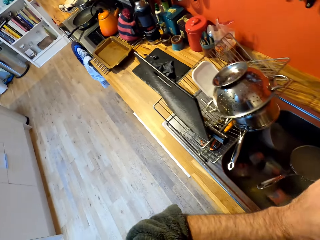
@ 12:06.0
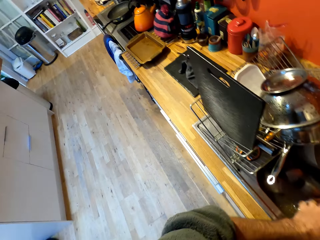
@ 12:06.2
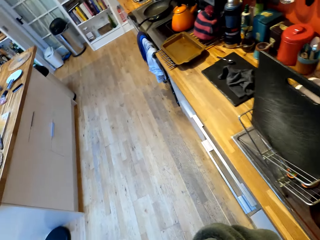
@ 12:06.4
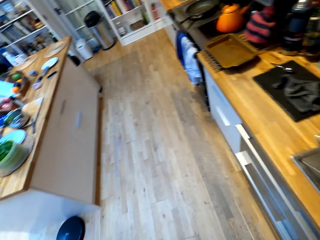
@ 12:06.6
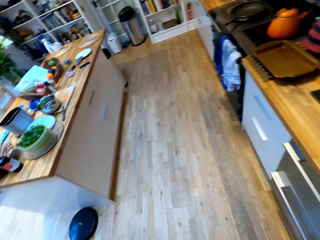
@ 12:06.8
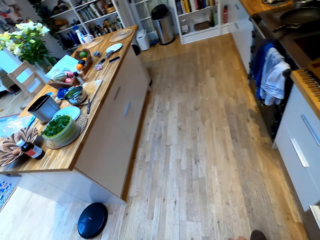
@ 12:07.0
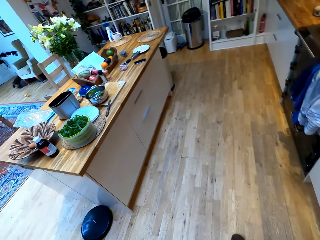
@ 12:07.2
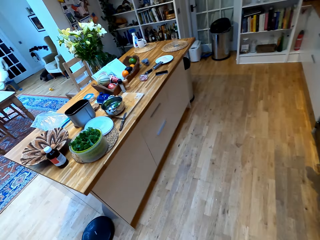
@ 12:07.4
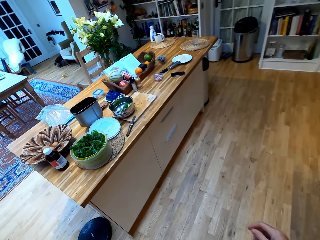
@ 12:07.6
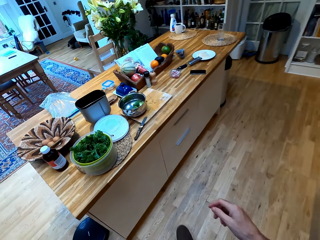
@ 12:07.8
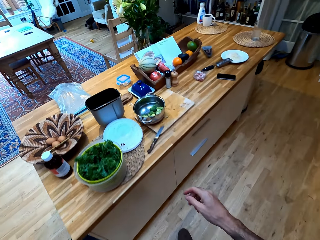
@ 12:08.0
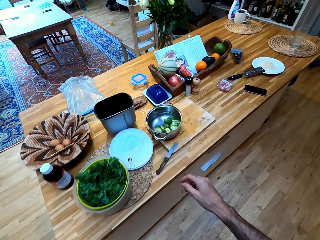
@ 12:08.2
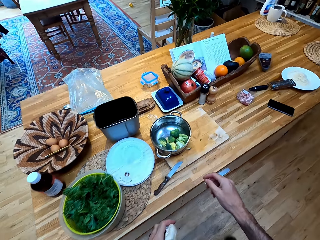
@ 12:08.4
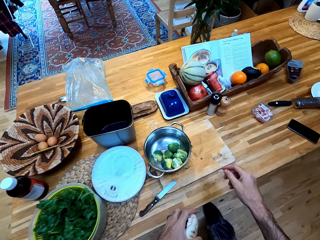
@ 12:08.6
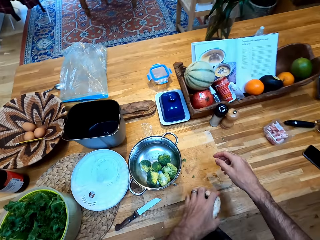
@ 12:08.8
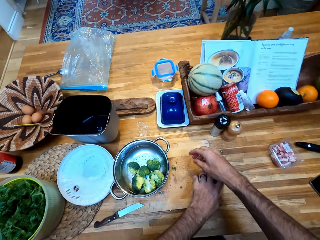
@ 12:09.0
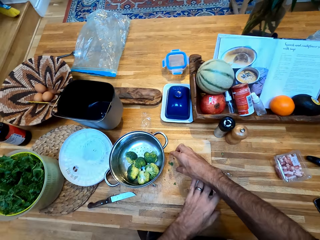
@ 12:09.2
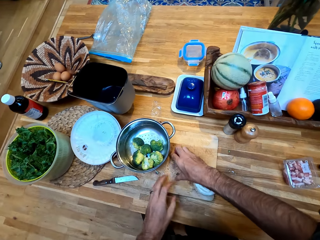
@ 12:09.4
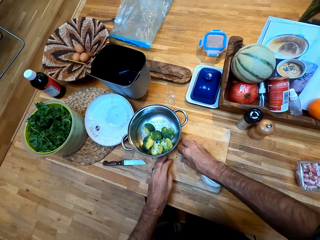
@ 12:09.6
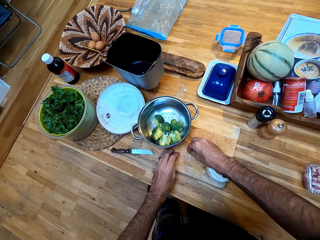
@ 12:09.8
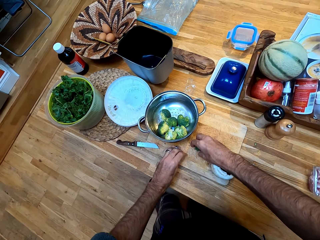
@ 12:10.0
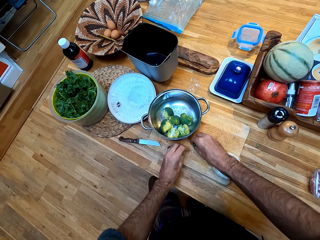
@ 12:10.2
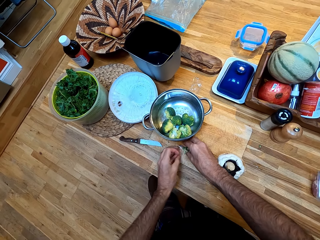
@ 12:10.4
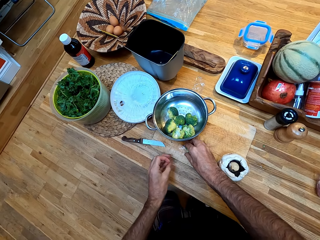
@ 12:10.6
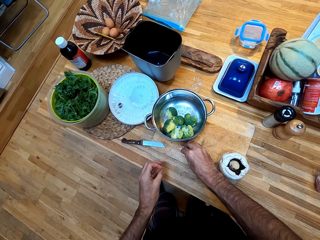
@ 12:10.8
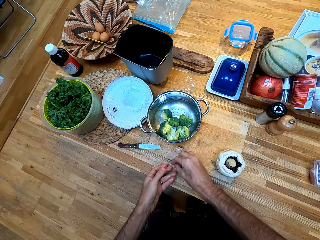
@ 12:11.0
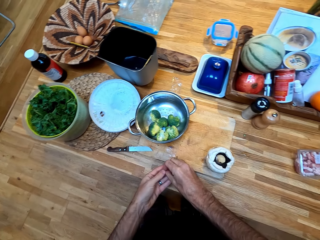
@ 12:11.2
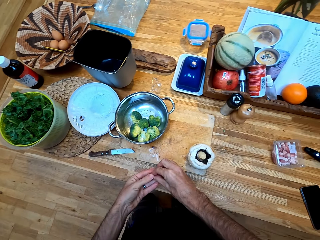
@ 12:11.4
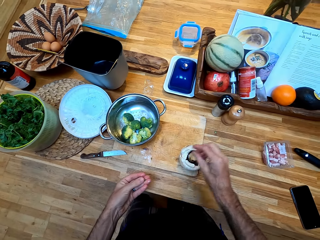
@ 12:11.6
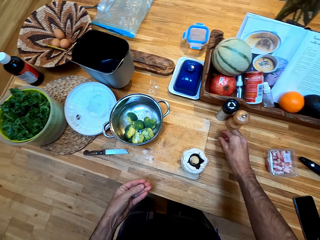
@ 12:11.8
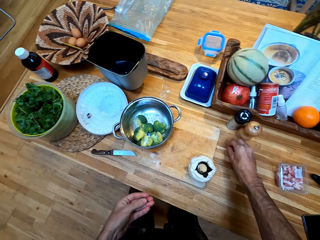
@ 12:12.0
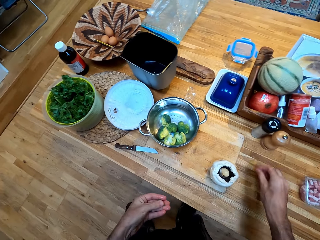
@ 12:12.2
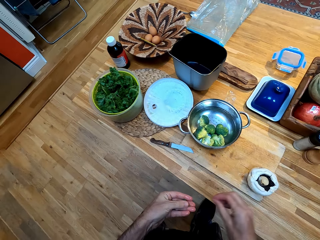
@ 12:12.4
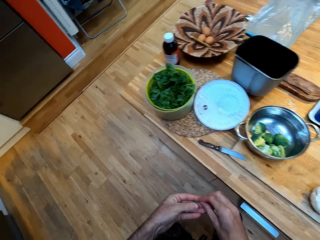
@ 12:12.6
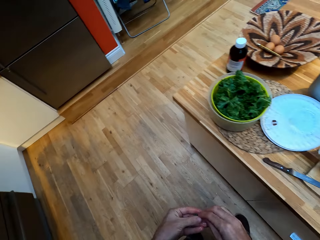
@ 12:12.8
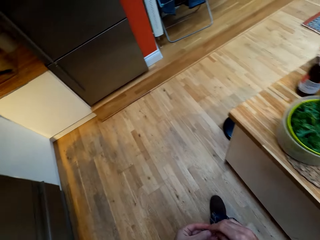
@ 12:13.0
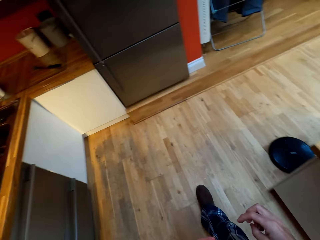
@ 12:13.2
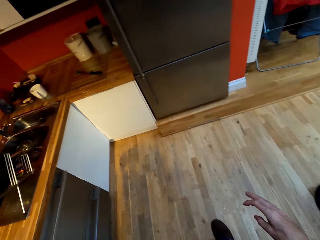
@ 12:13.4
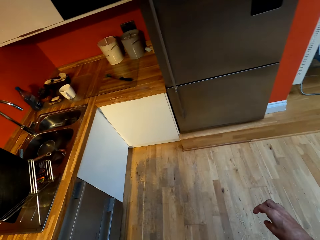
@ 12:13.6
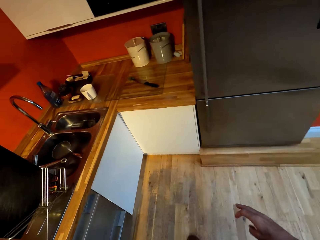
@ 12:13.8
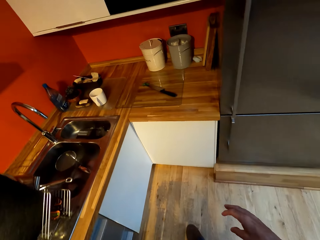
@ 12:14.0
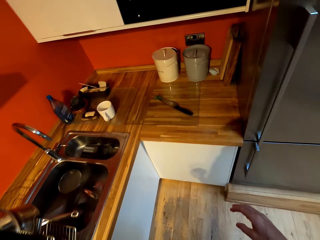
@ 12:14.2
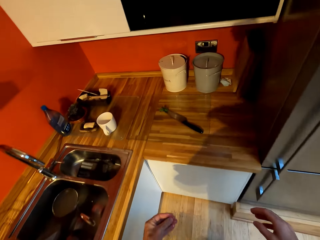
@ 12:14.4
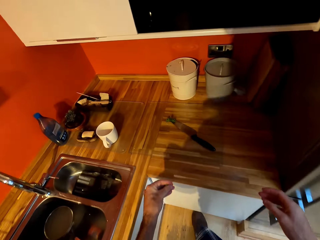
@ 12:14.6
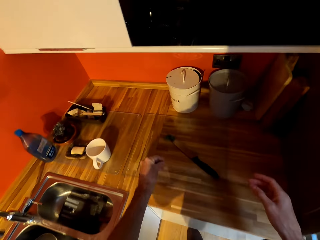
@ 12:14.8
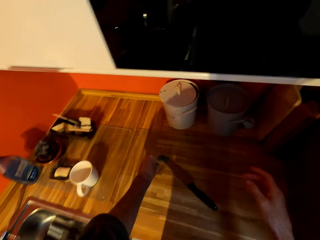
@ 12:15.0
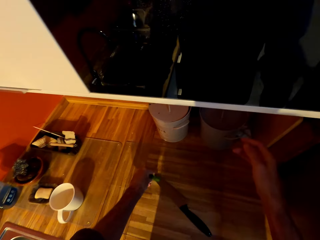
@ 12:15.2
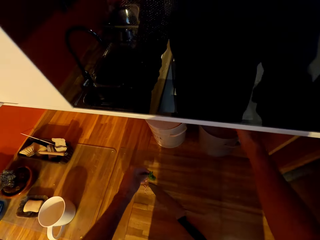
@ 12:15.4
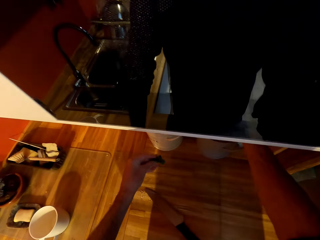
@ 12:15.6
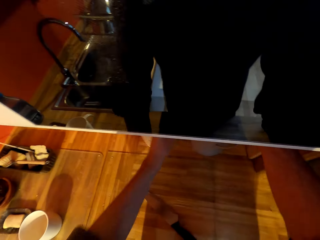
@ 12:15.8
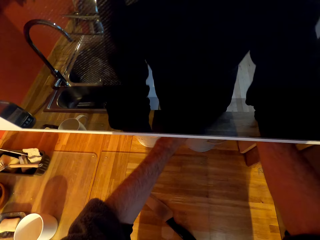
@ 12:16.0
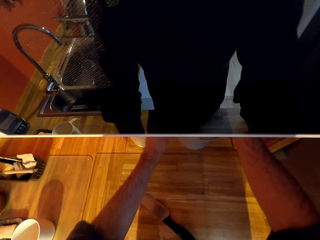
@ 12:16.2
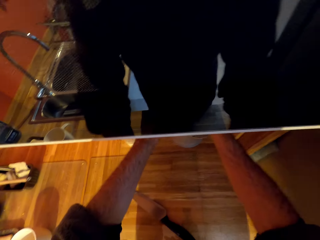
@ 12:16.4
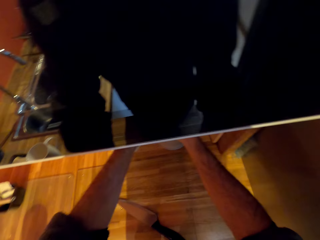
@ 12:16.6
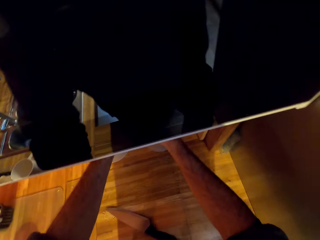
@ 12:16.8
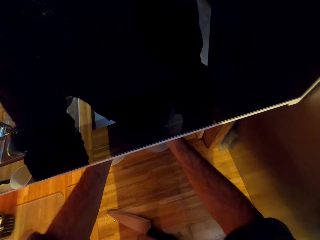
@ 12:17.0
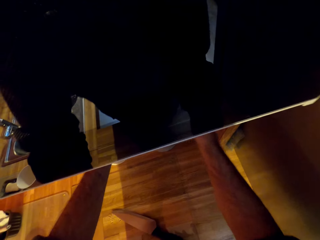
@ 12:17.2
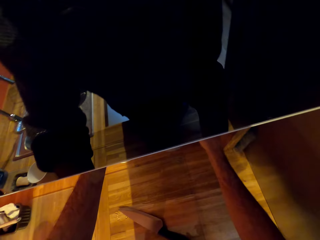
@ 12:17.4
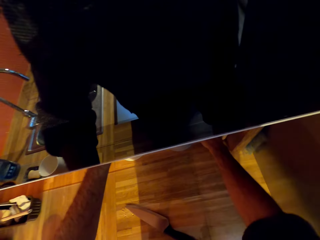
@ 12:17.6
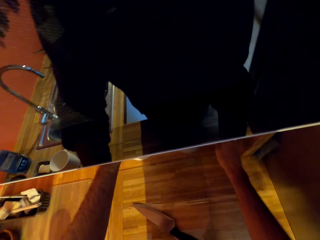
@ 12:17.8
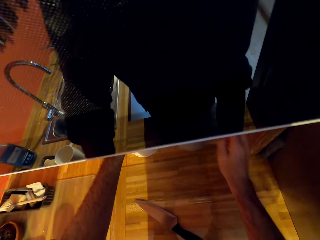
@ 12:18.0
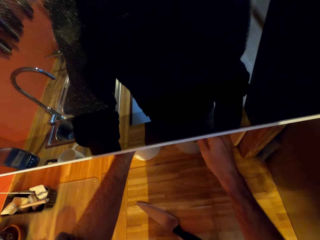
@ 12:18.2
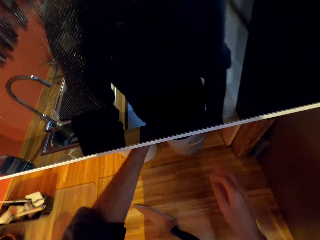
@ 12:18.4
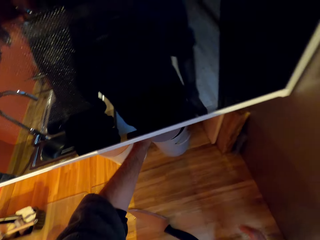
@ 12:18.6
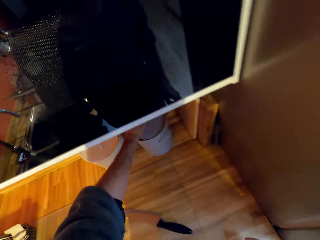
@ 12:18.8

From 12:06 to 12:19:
The camera wearer walks around a kitchen. They put down a mushroom on a chopping board. They pick up pieces of broccoli. They walk around the kitchen. They put the pieces of broccoli in a trash bin.

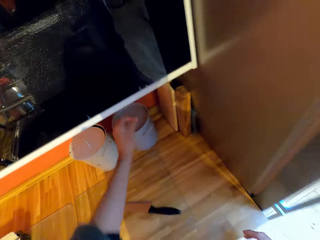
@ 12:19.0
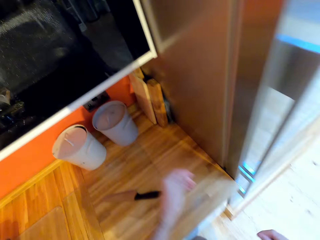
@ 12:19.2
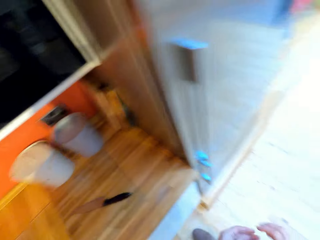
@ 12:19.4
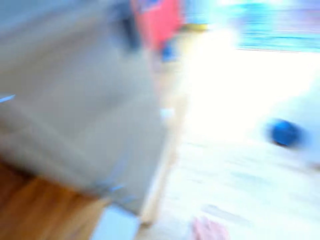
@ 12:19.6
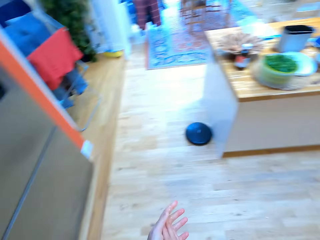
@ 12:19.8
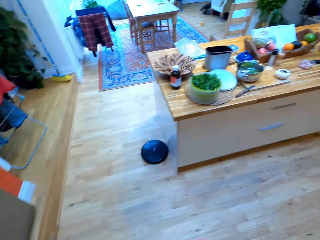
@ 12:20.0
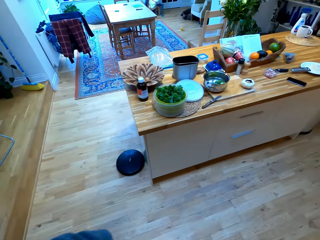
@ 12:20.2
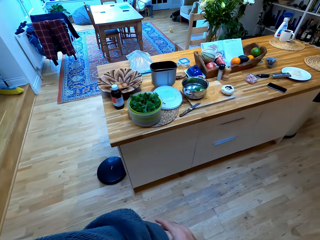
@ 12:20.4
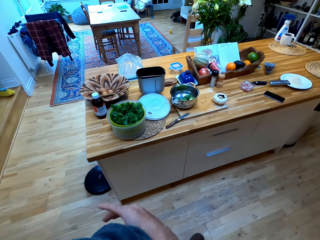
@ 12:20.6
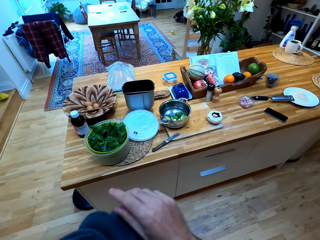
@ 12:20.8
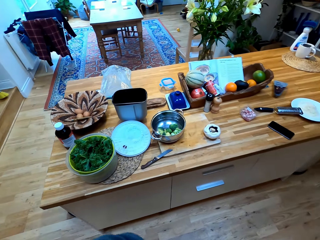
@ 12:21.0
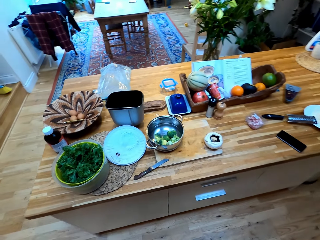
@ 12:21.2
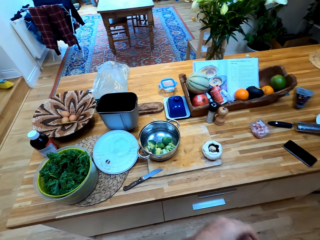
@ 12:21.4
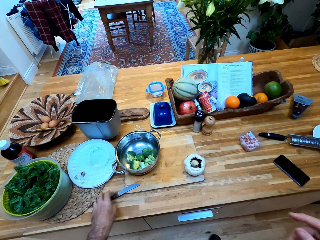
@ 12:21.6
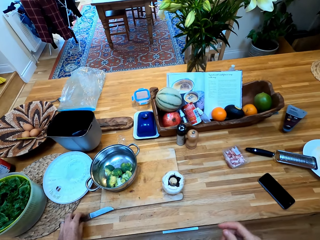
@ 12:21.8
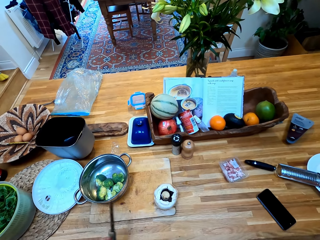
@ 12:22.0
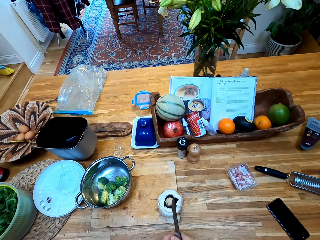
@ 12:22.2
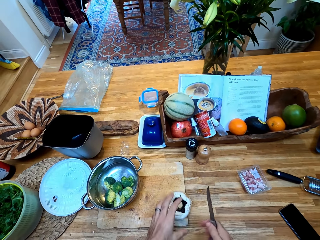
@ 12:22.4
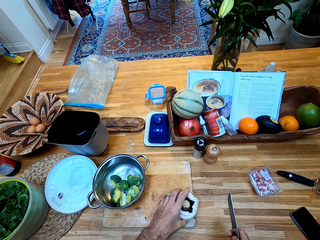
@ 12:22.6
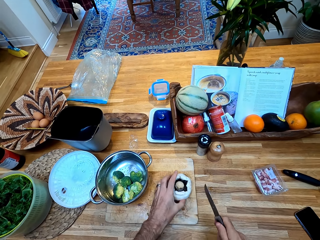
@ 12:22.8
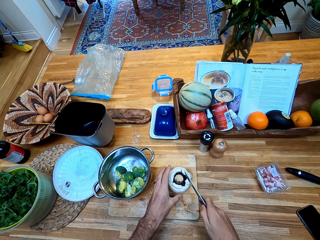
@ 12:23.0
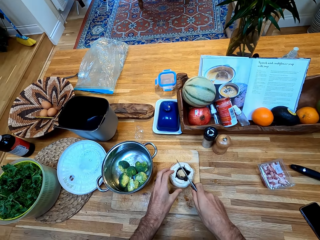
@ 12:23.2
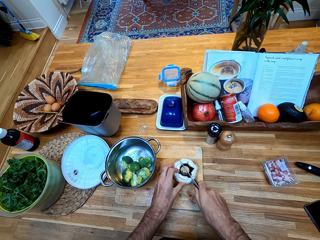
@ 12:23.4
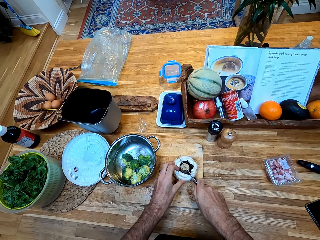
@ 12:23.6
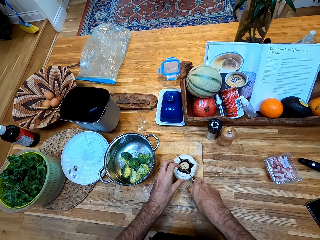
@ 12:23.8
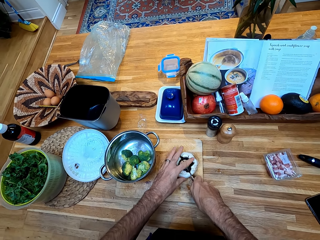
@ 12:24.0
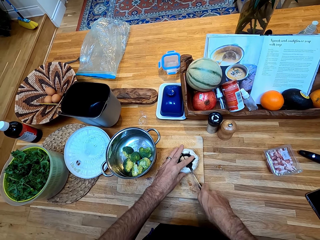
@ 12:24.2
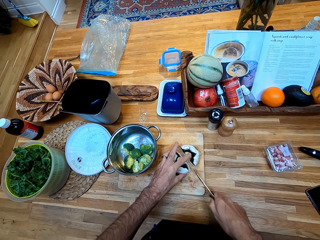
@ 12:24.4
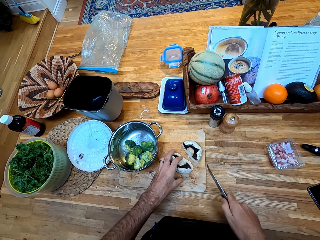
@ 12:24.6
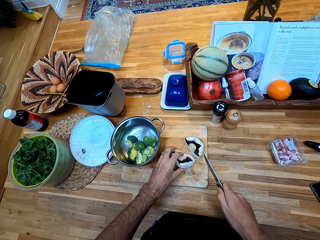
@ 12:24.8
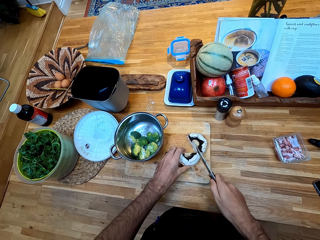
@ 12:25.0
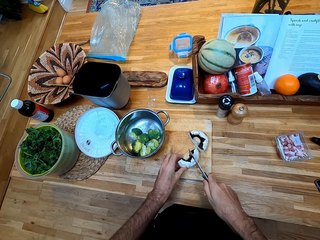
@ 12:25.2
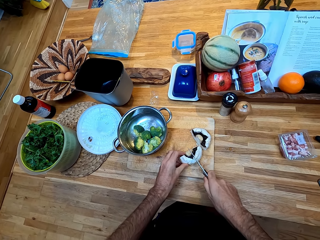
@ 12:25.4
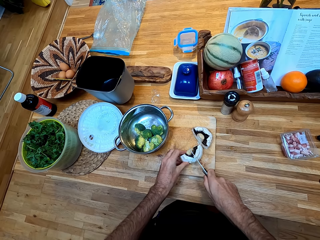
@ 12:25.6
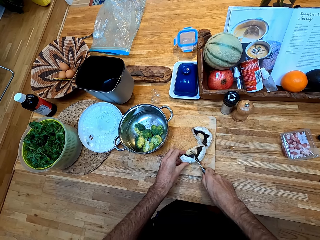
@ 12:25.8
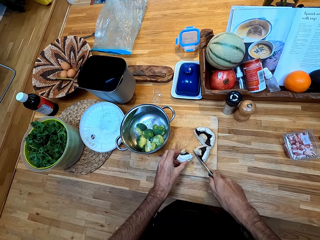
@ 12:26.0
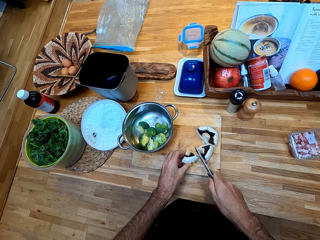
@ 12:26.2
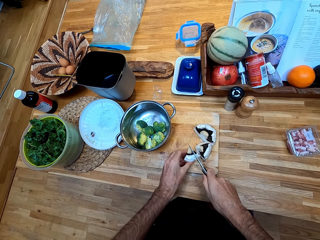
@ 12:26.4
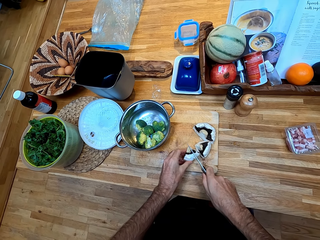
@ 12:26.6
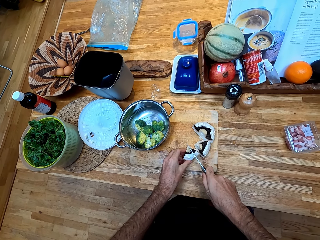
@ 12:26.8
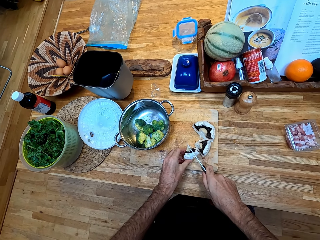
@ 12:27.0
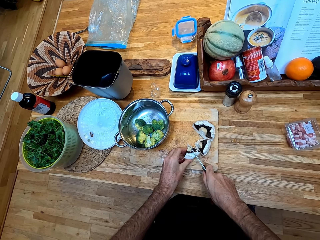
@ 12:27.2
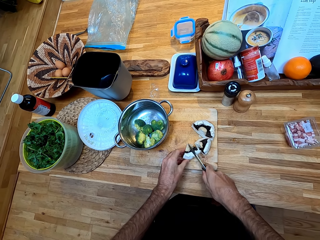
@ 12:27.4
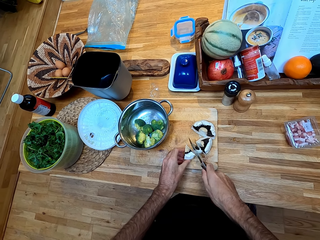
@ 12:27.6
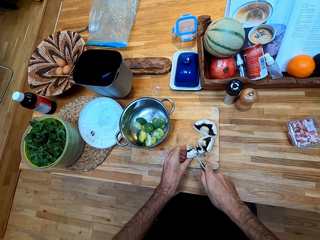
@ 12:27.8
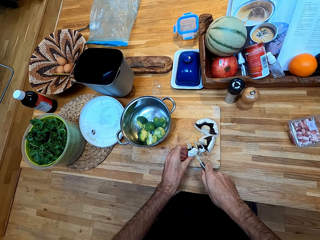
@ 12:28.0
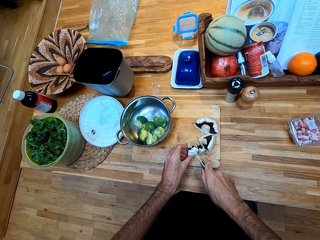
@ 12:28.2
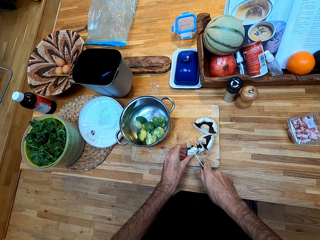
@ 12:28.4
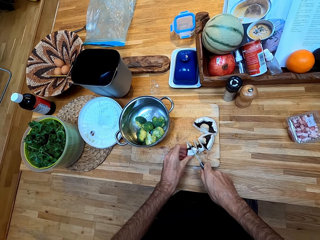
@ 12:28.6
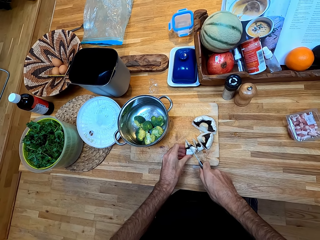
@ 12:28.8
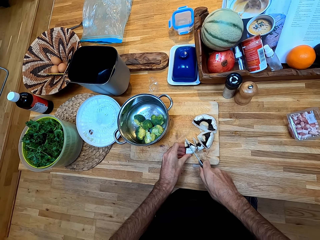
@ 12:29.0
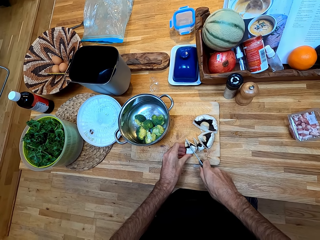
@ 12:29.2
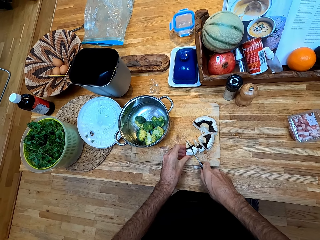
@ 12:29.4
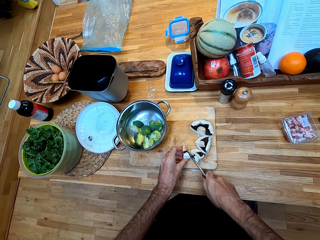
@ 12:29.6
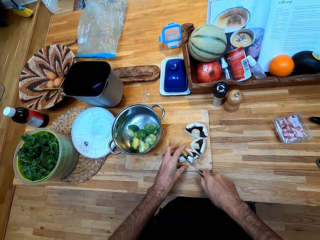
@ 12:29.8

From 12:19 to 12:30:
The camera wearer walks around the kitchen. They pick up a knife from the counter. They chop a mushroom with the knife.
